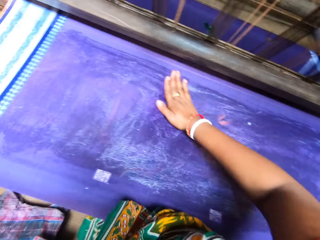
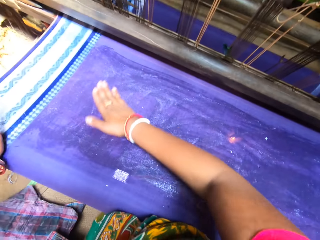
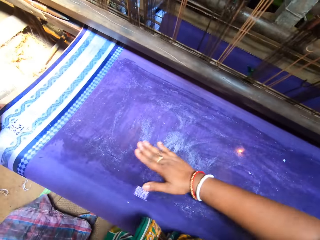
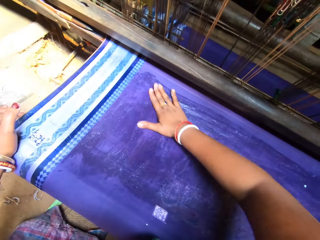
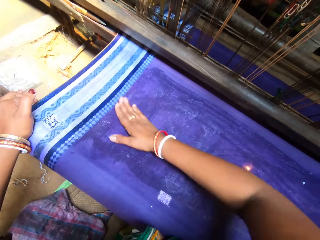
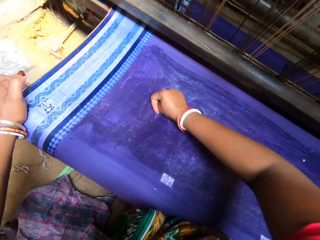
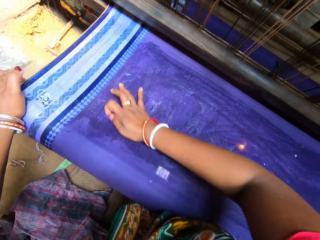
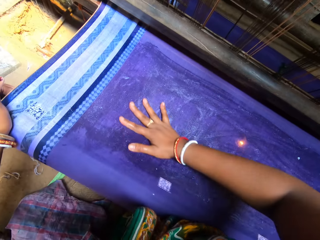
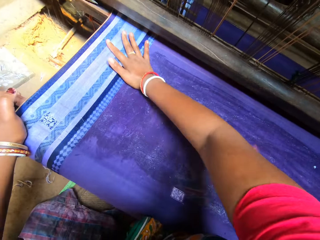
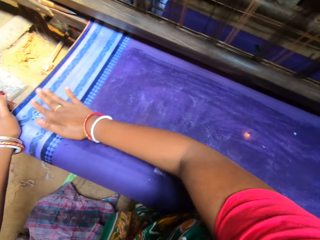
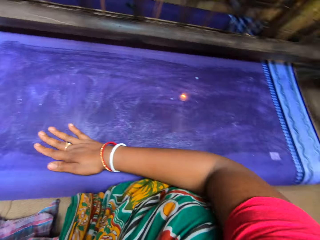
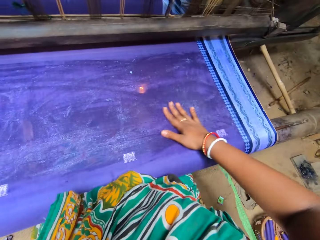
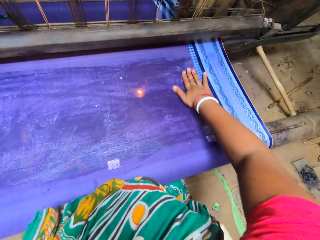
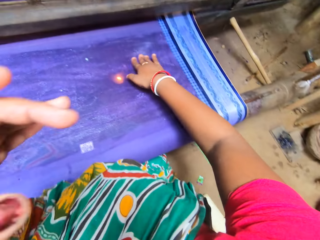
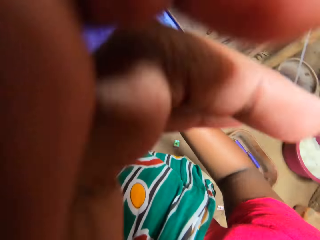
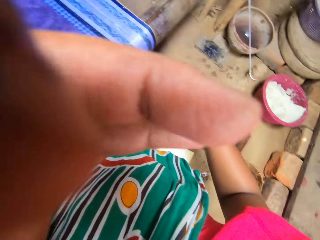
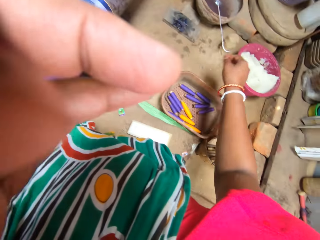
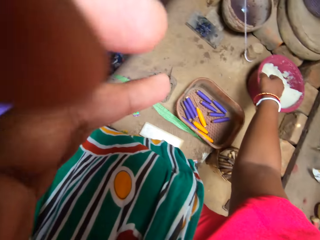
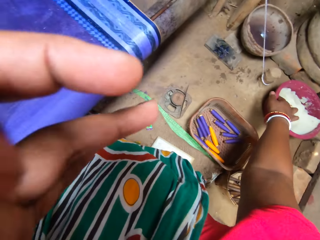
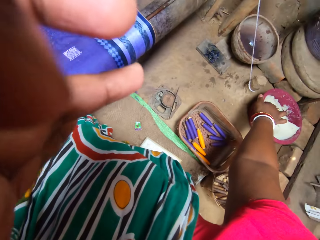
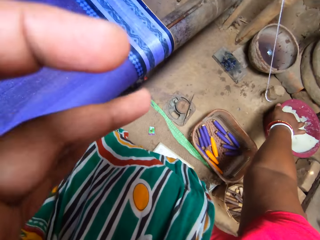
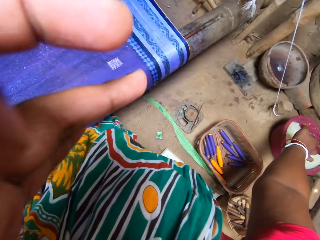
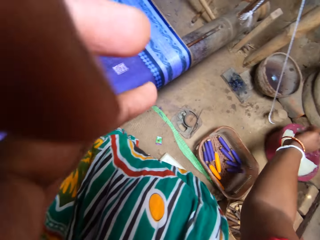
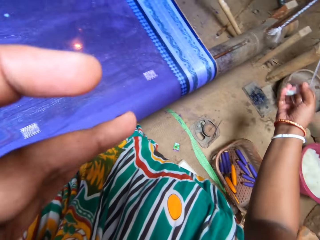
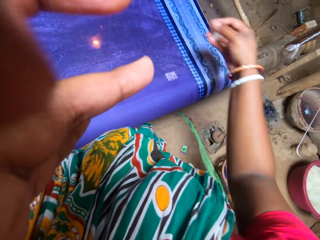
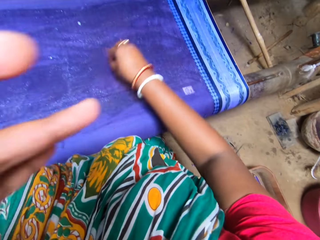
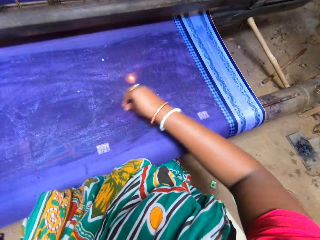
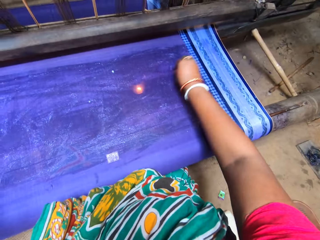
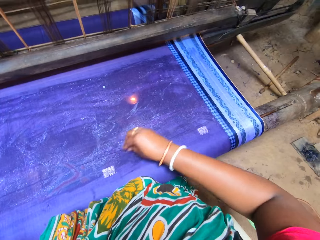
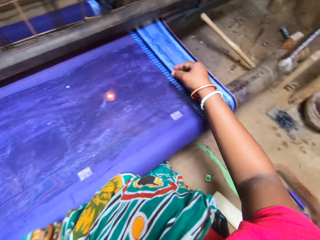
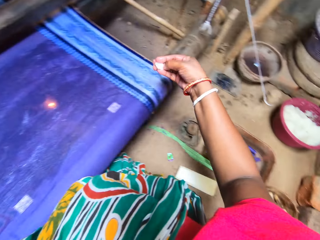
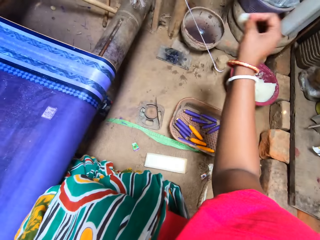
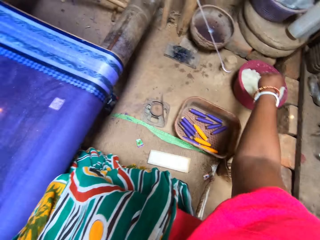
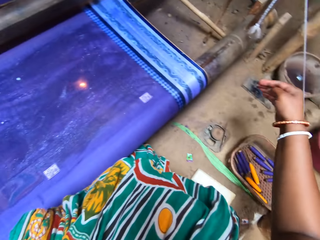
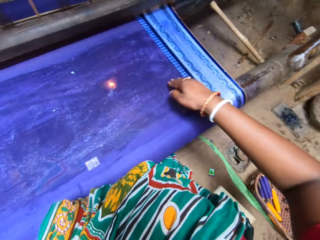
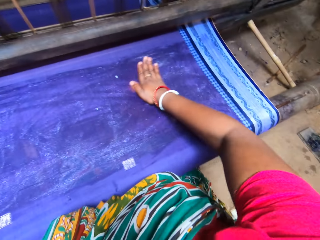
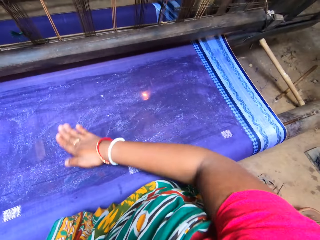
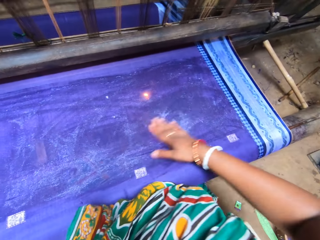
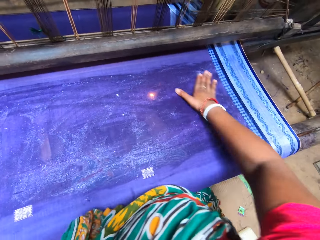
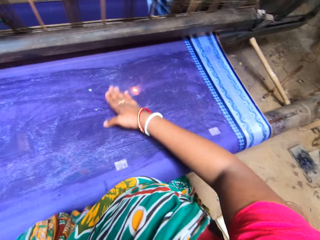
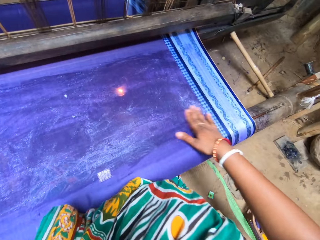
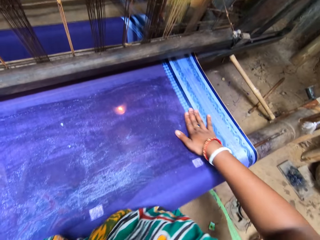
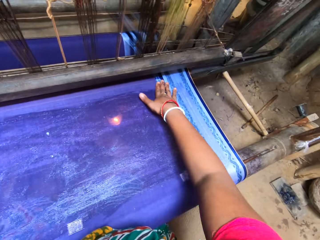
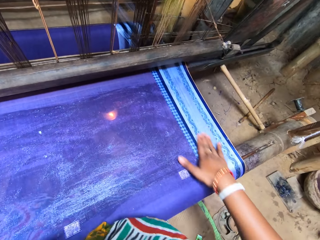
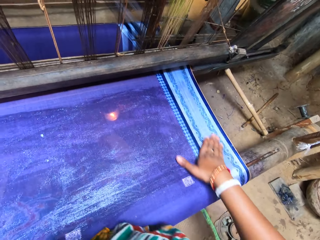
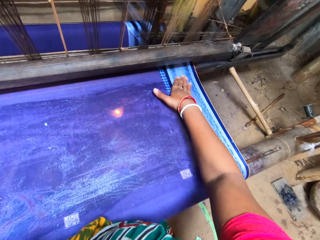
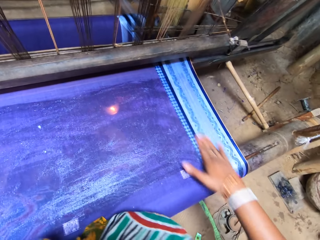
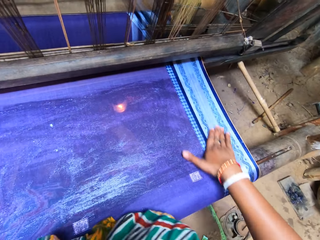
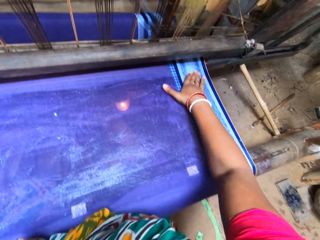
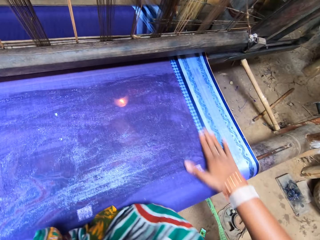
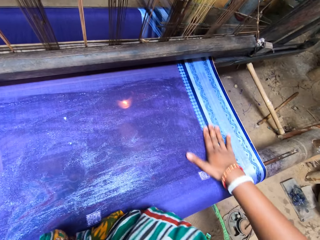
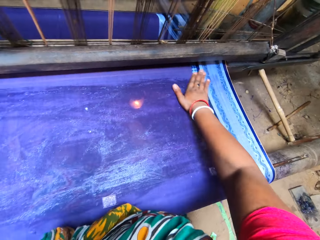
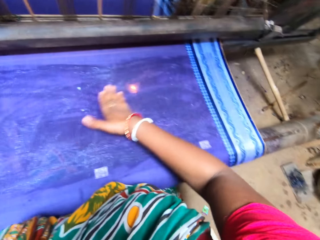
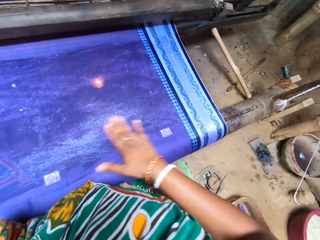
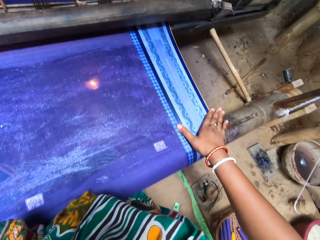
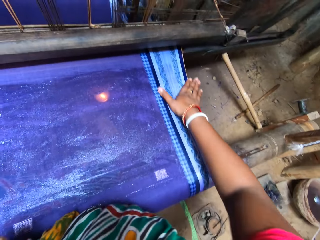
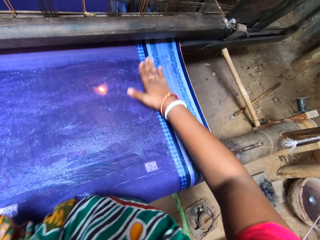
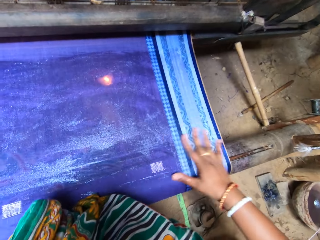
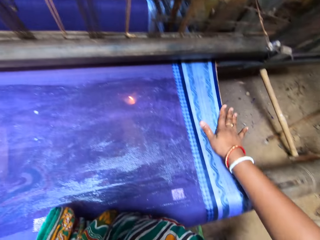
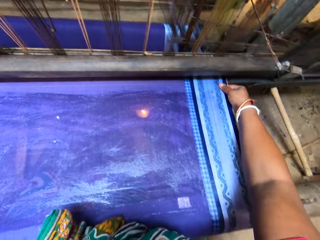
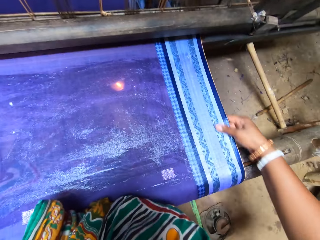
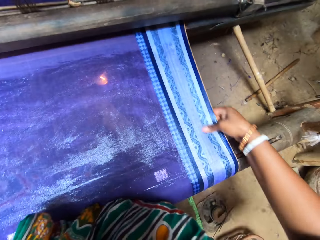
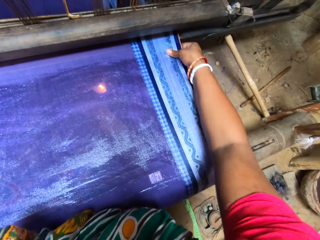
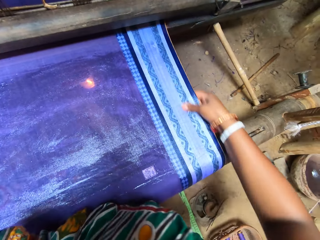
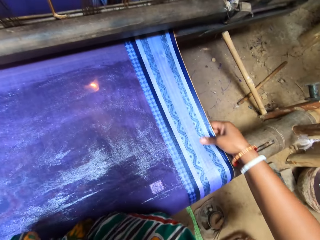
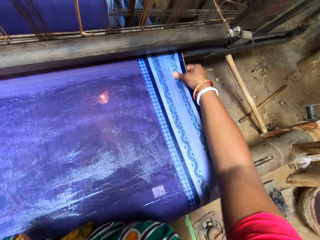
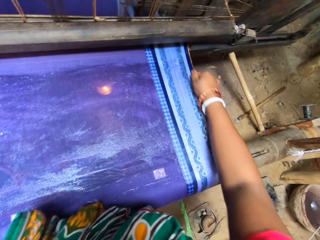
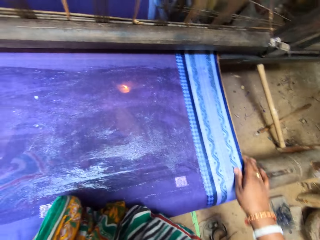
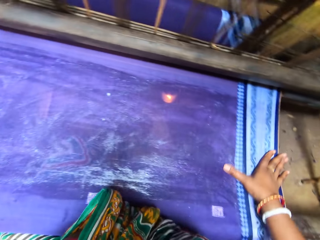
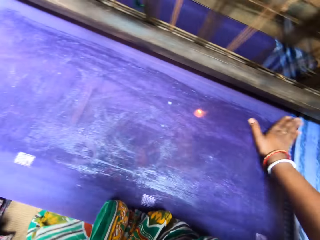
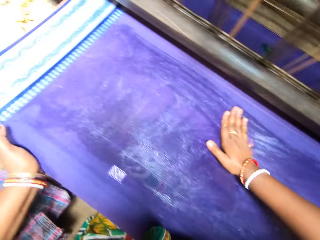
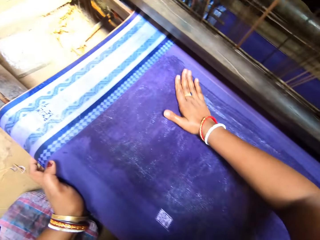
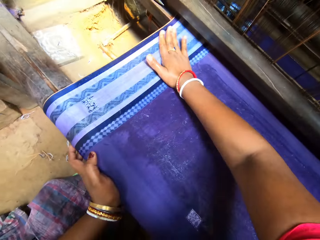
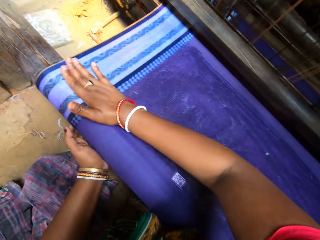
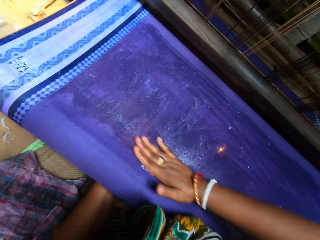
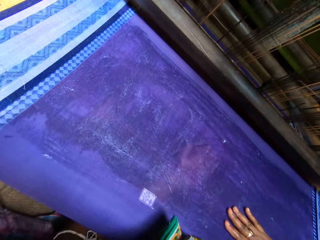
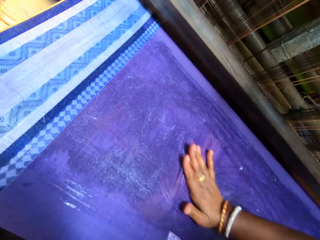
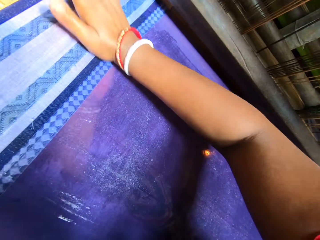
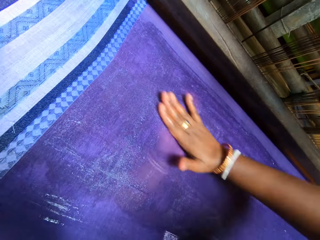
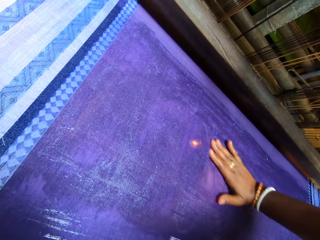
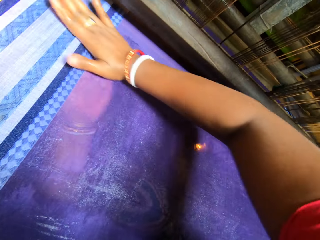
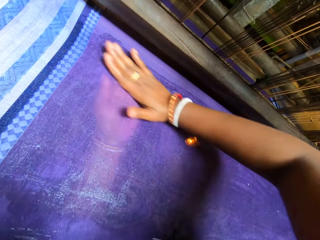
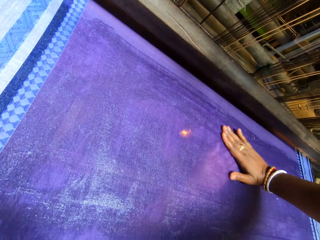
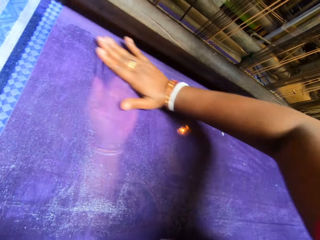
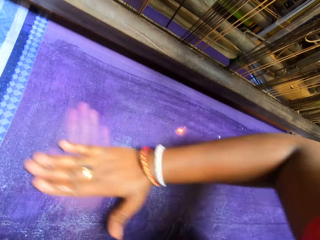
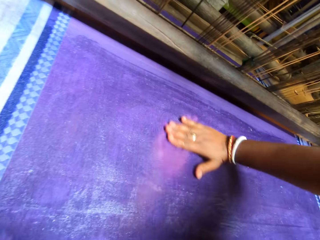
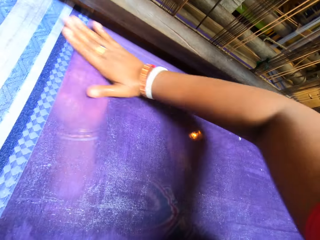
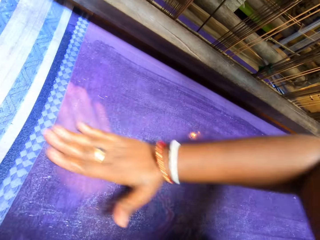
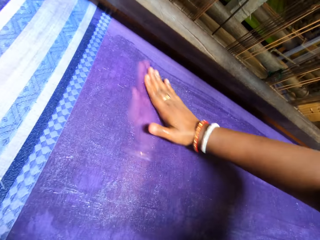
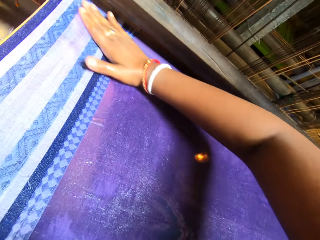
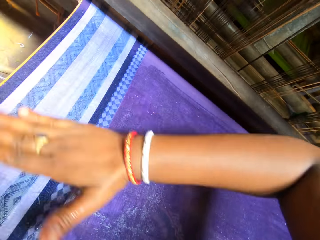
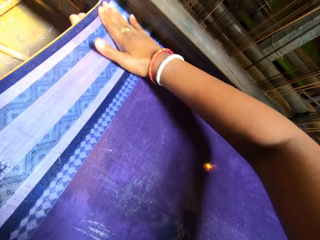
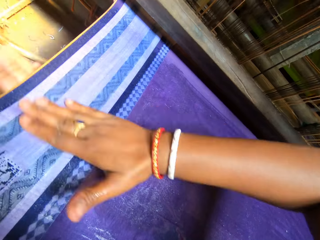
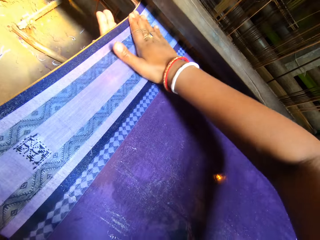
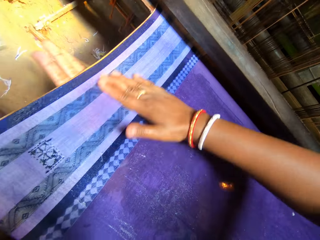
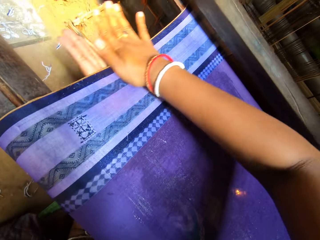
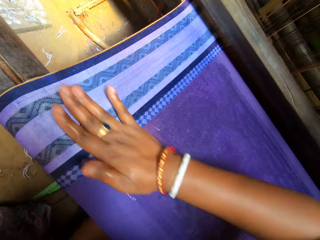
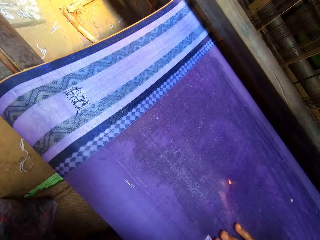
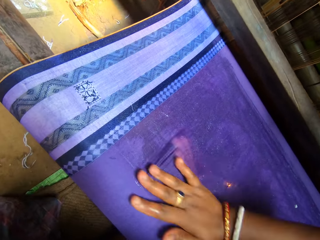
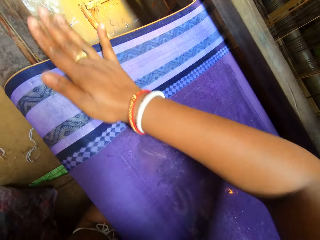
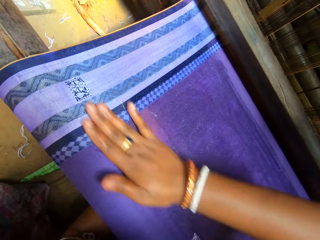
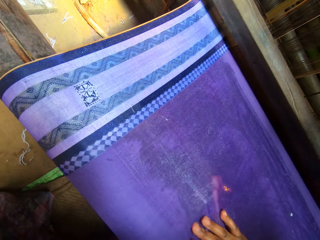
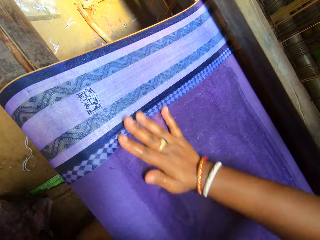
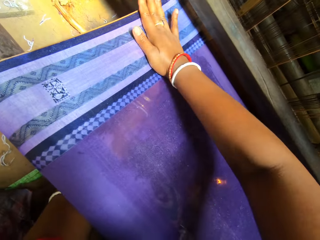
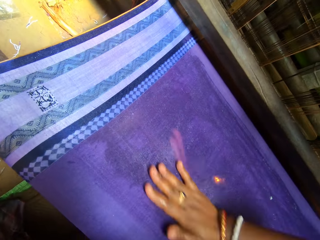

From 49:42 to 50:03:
The camera wearer touches the head camera with her left hand. She rubs the face. She scoops starch from the bowl with her right hand. She rubs the starch on the fabric with her right hand. She drops the starch into the bowl with her right hand. She rubs the starch on the fabric with her right hand. She rubs the starch on the fabric with both hands. She moves the left hand.
